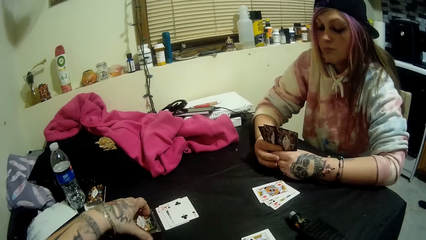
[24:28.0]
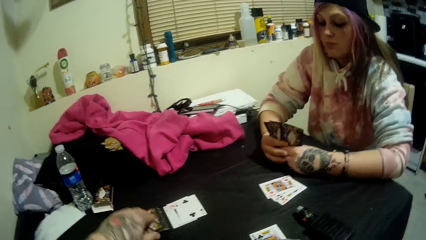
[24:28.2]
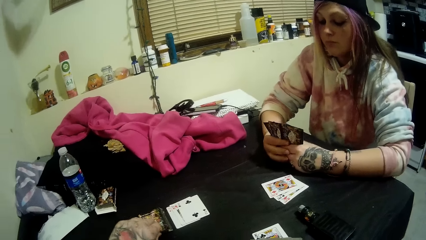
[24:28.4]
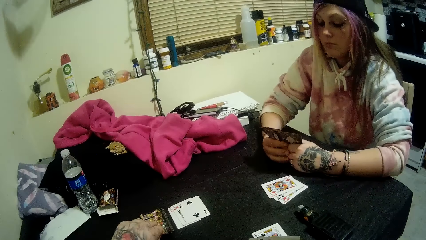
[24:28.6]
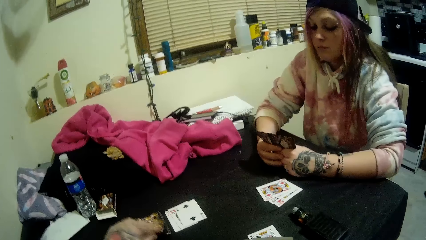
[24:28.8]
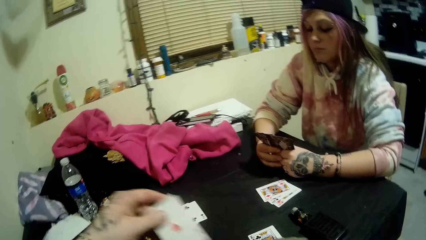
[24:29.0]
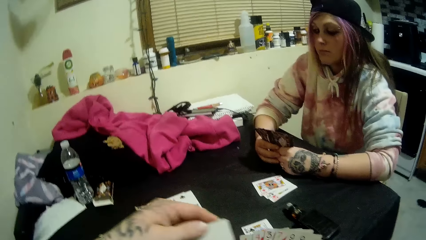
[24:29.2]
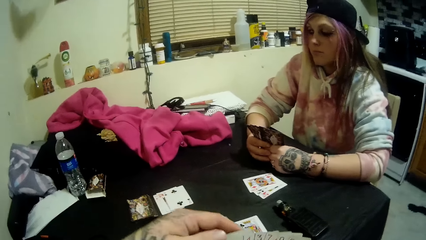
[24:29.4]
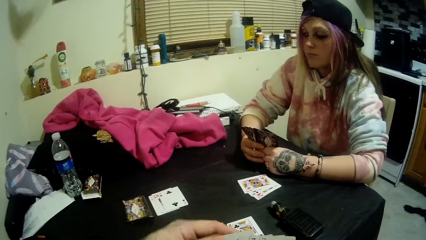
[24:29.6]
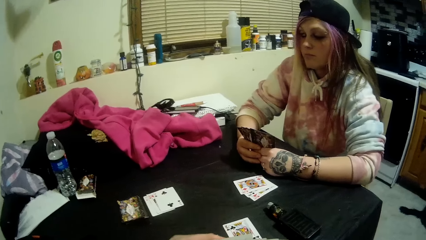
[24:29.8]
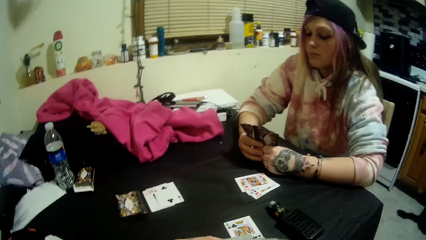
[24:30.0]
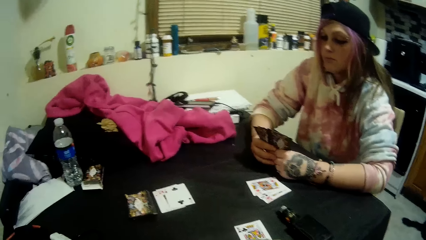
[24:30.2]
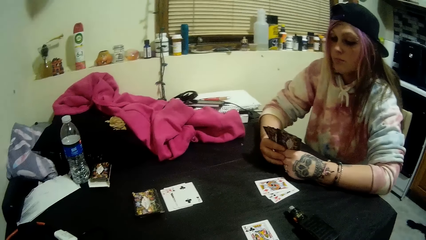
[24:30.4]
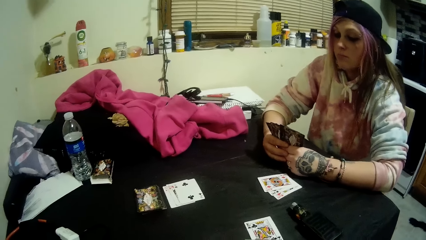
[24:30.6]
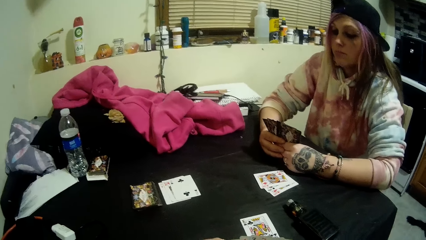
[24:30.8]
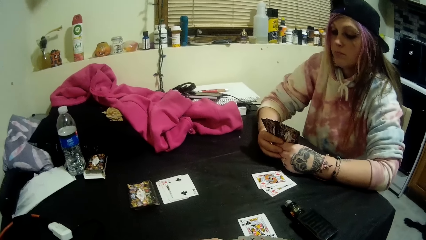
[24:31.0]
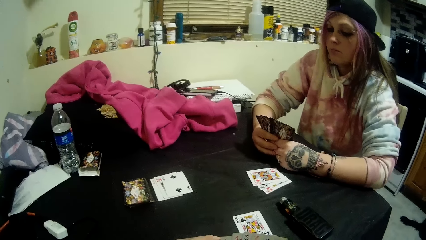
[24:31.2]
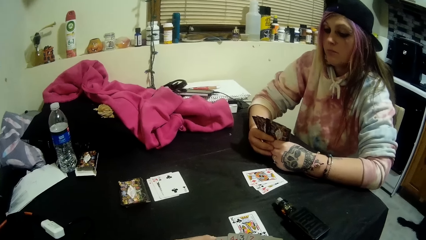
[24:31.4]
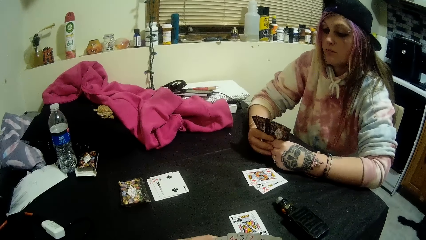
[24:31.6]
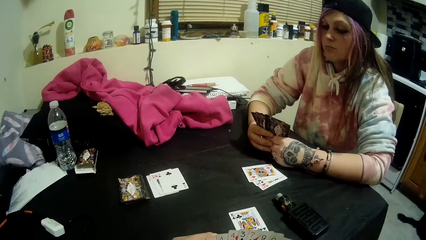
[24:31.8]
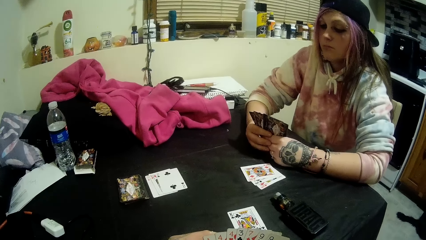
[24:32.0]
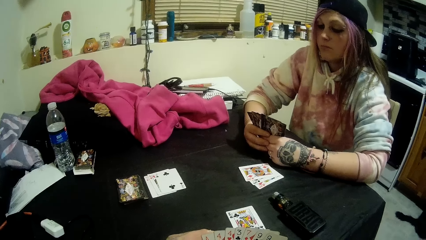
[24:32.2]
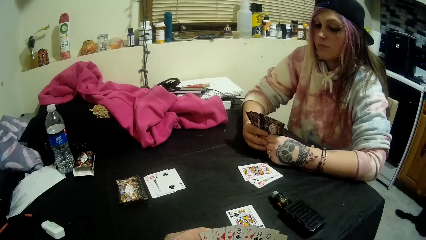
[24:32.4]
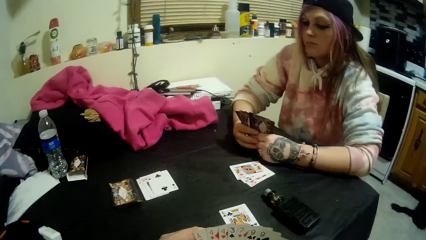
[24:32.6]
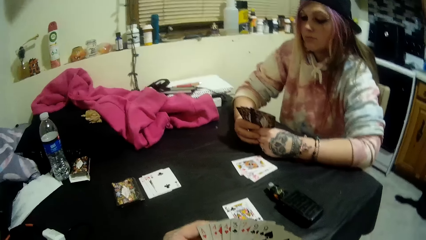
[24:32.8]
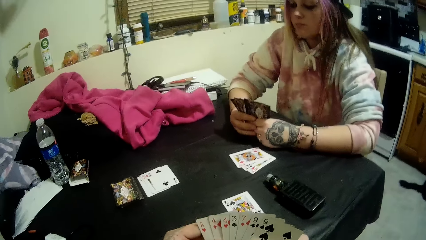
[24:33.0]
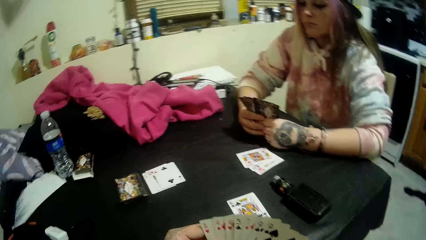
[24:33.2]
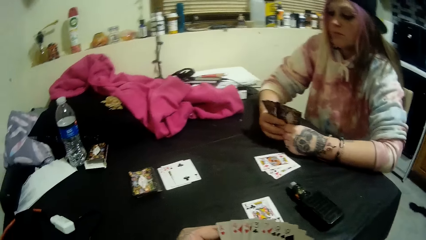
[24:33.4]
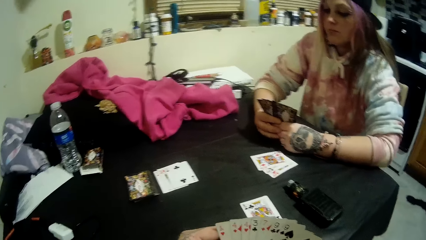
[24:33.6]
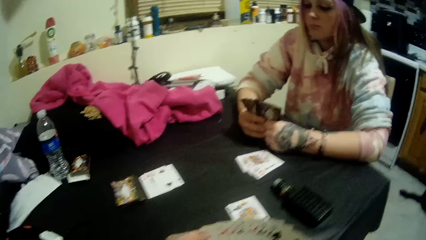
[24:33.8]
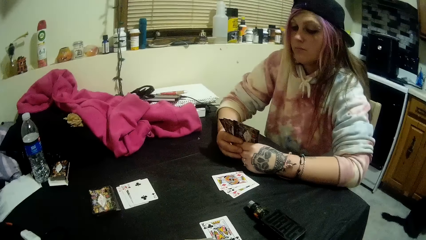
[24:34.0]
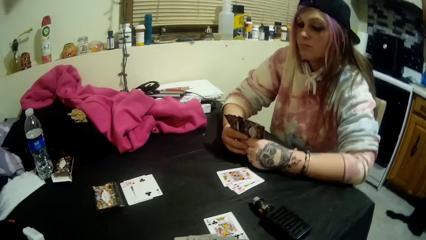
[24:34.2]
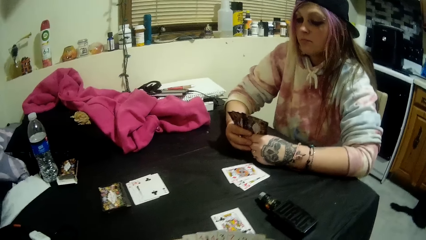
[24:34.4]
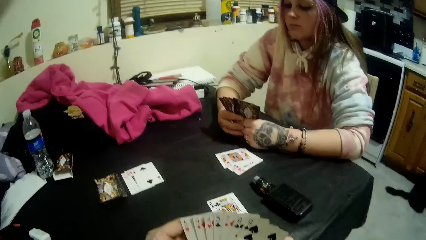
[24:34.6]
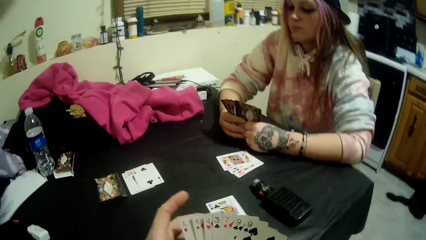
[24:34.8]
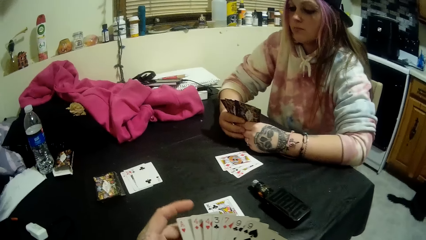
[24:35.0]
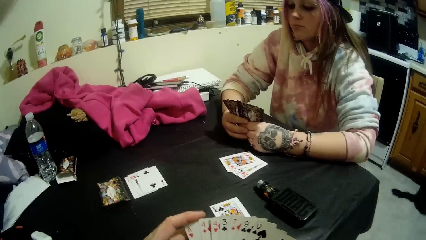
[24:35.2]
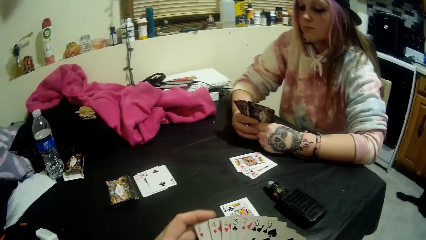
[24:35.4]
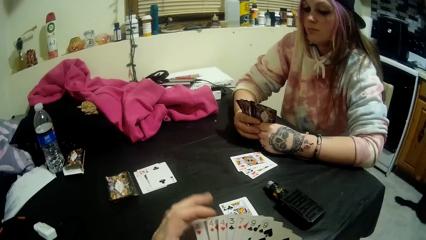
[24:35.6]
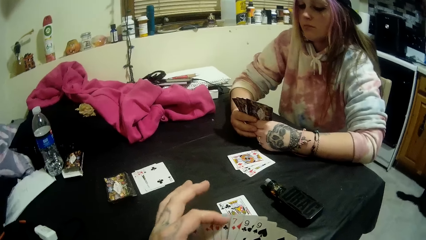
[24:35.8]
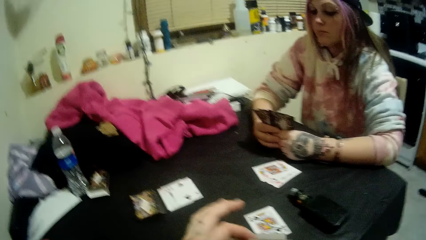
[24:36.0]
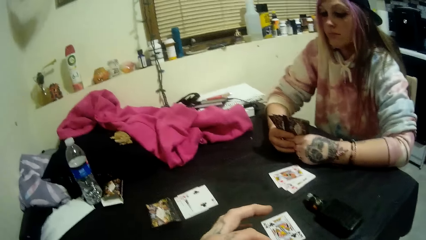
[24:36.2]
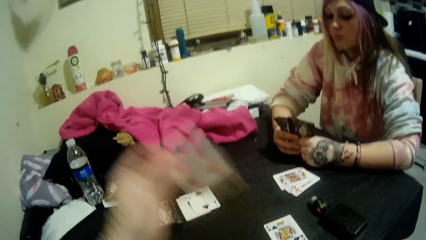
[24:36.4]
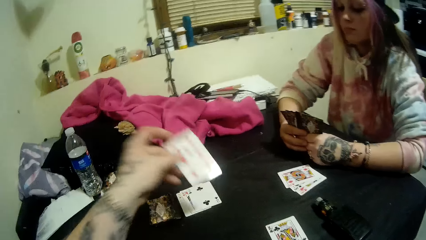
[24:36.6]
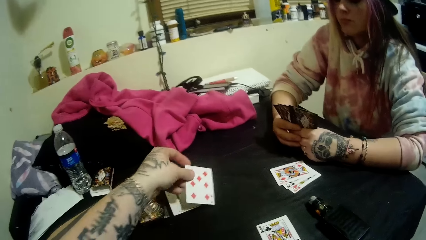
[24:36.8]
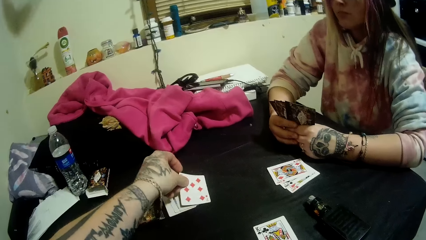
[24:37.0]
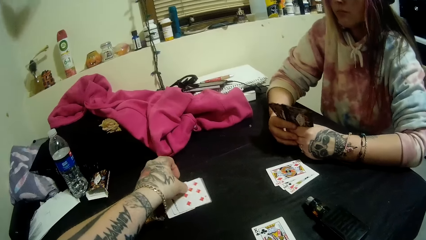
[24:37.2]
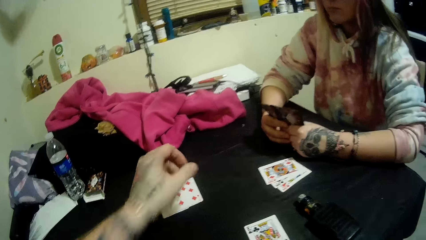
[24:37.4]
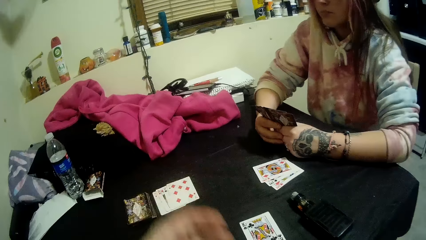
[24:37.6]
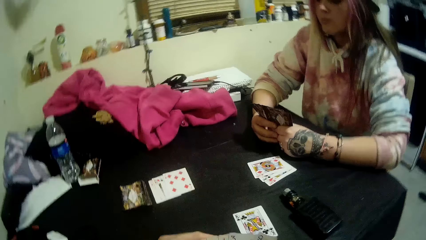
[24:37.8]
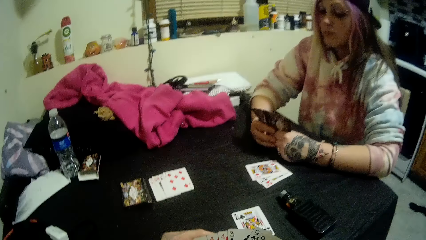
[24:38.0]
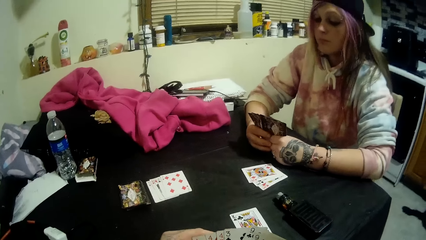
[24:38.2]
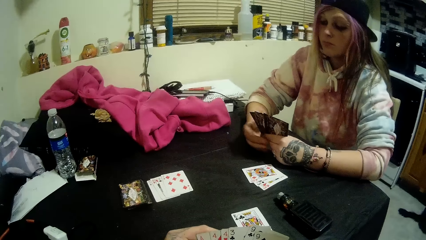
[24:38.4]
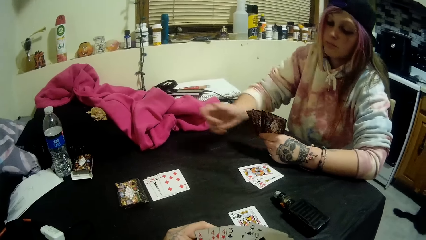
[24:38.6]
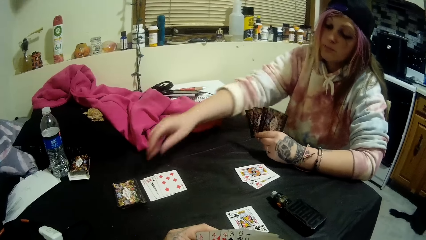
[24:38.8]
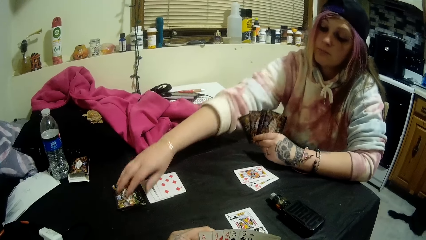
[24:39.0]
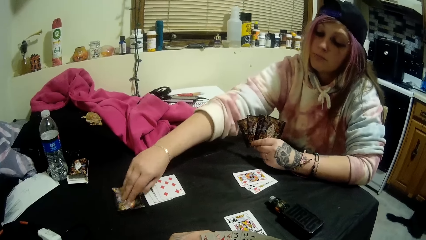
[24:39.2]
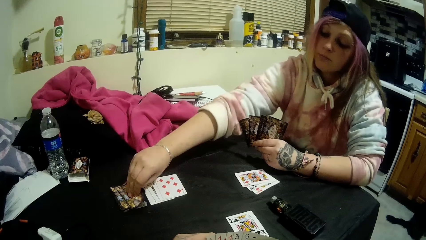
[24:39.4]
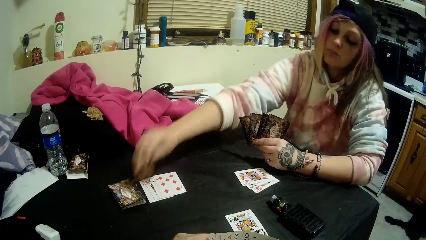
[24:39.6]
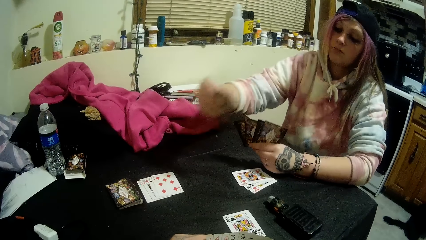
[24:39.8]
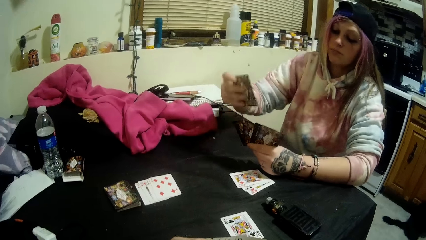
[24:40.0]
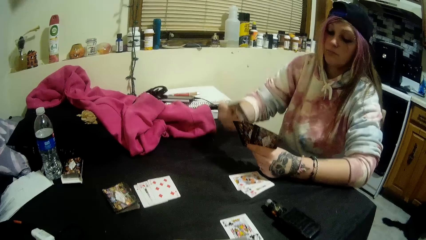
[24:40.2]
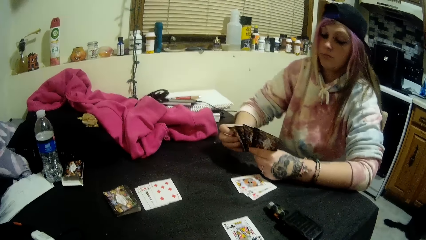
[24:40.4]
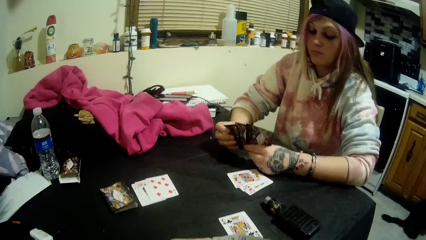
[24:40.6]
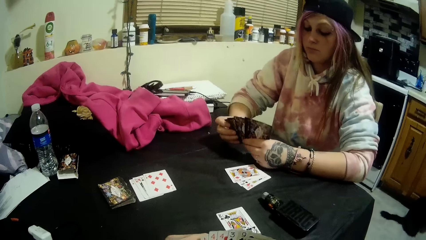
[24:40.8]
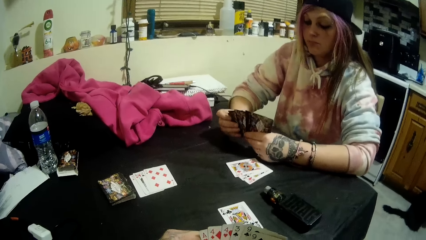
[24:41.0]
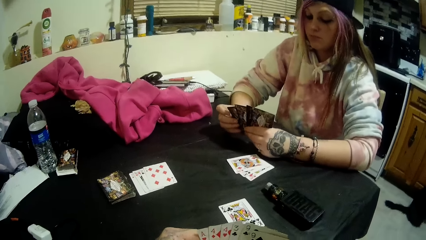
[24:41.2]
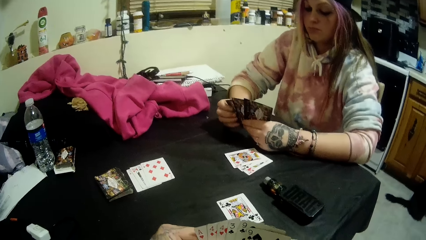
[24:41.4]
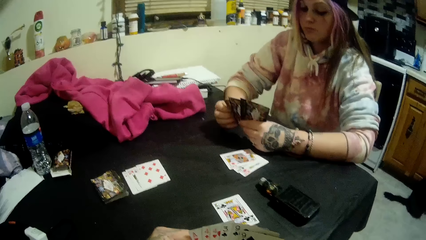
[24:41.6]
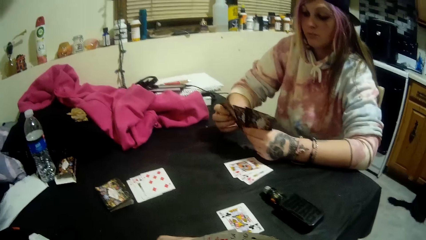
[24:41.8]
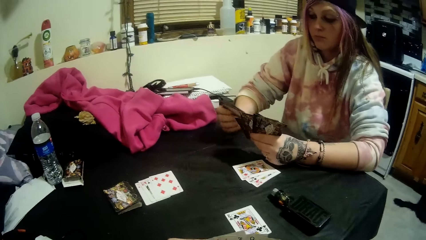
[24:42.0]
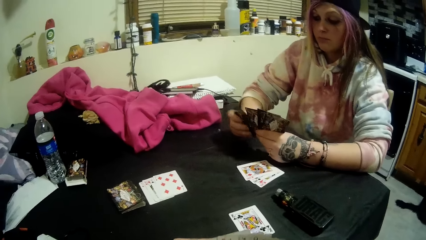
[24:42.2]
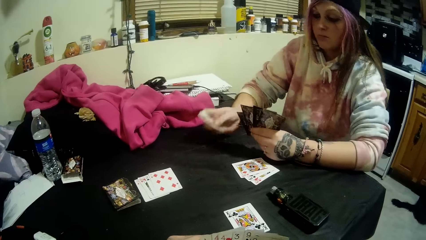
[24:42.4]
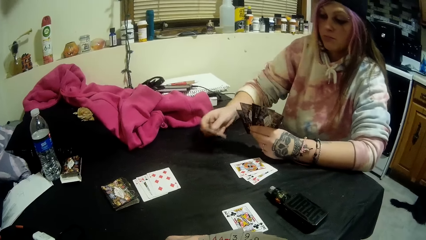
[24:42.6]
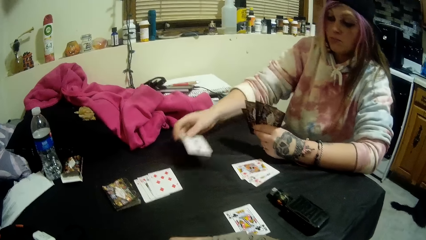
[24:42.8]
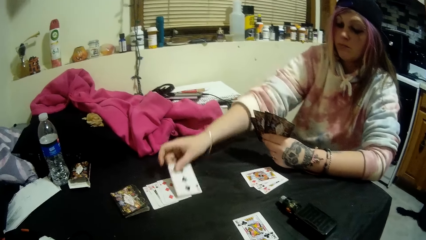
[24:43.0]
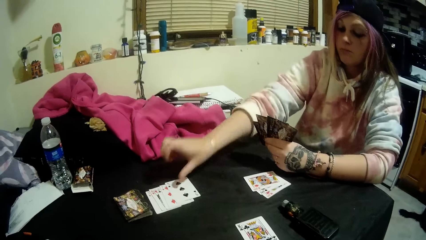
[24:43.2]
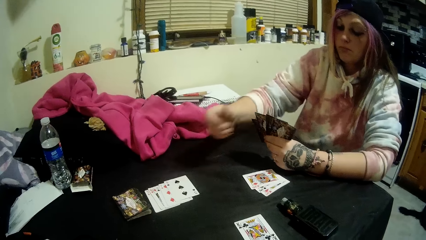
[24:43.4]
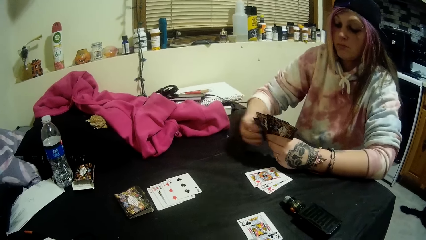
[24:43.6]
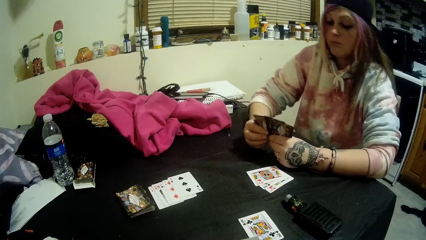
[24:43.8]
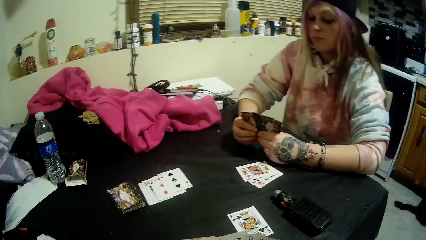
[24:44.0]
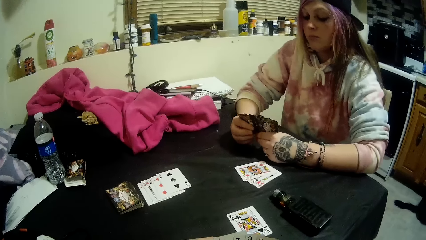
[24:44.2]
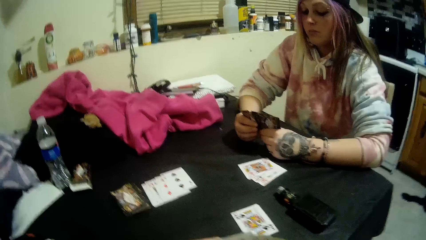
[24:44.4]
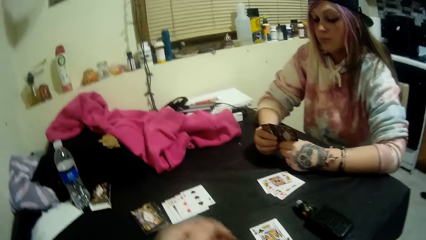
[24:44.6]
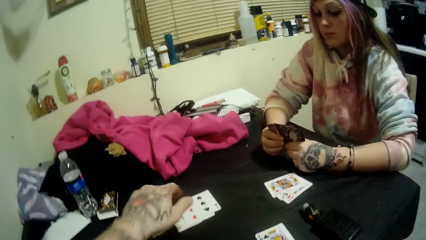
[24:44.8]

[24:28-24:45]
The camera wearer picks another card from the stack of cards with his left hand. He holds the cards in his right hand with both hands. He aligns the cards. He drops another card onto the table beside the stack of cards with his left hand. He holds the cards in his right hand with both hands. The lady picks another card from the stack on the table with her right hand. She holds the cards in her left hand with both hands. She drops another card onto the table beside the stack with her right hand. She holds the cards in her left hand with both hands.
